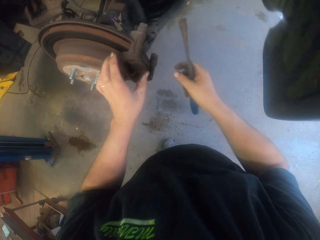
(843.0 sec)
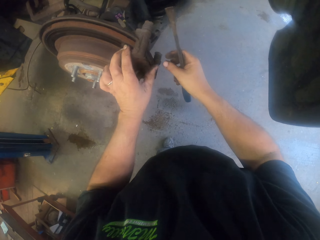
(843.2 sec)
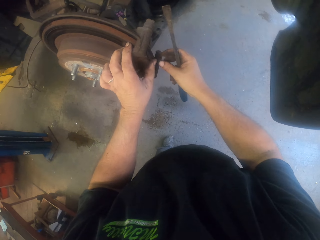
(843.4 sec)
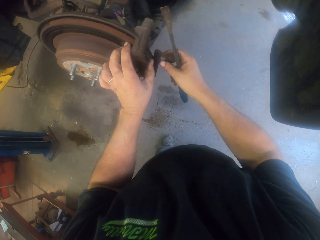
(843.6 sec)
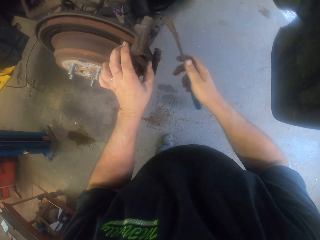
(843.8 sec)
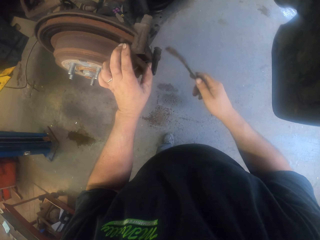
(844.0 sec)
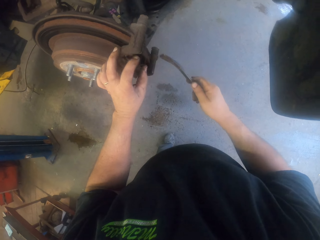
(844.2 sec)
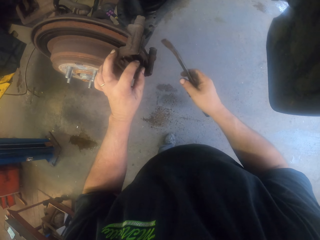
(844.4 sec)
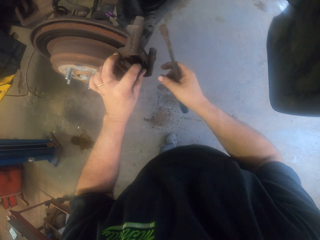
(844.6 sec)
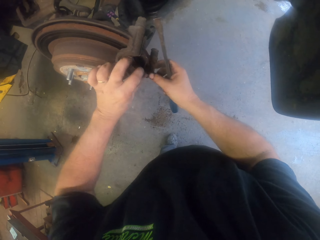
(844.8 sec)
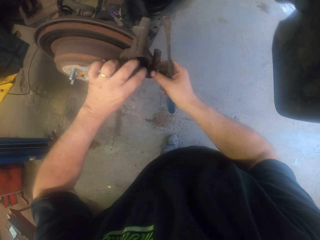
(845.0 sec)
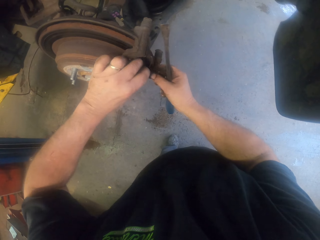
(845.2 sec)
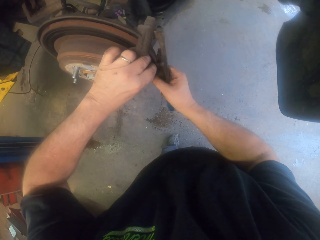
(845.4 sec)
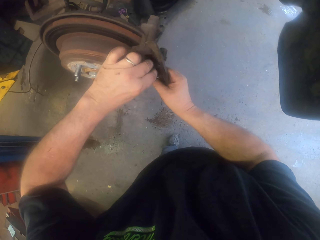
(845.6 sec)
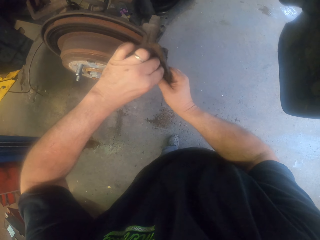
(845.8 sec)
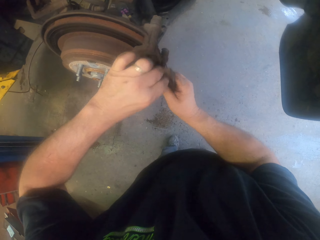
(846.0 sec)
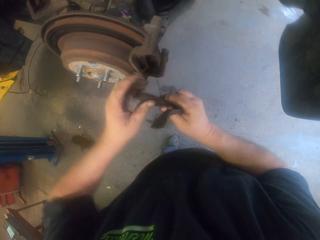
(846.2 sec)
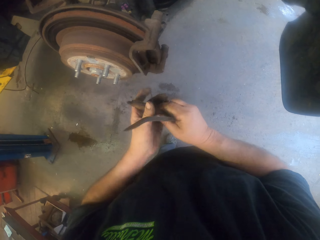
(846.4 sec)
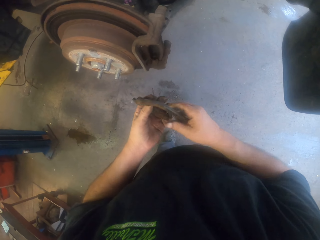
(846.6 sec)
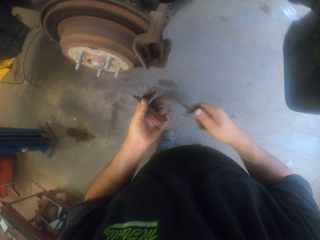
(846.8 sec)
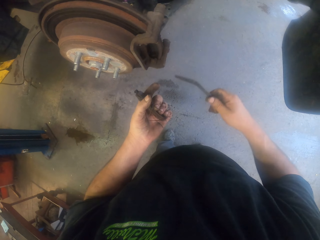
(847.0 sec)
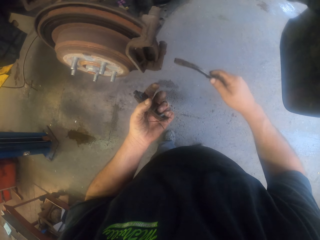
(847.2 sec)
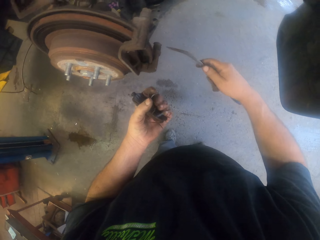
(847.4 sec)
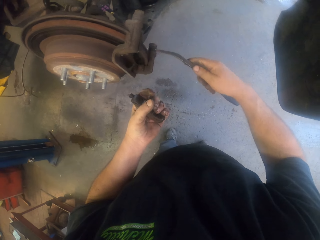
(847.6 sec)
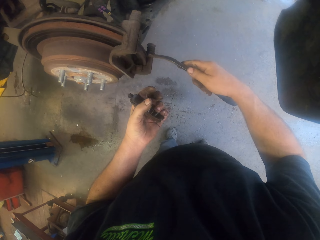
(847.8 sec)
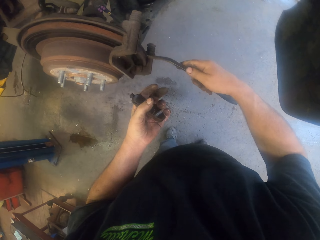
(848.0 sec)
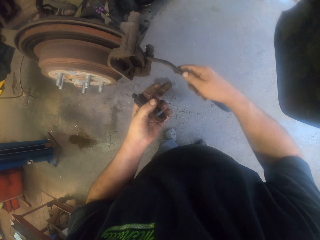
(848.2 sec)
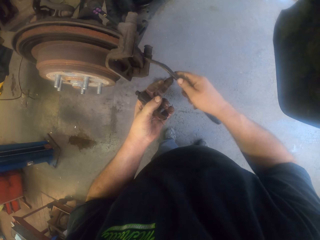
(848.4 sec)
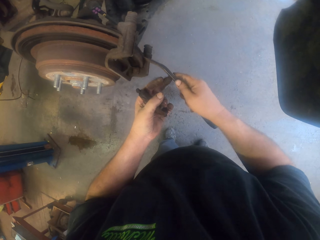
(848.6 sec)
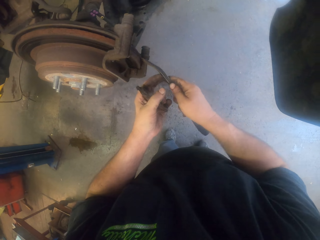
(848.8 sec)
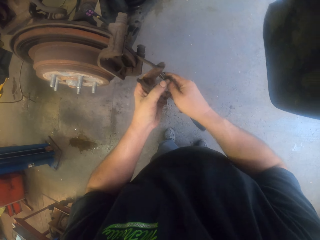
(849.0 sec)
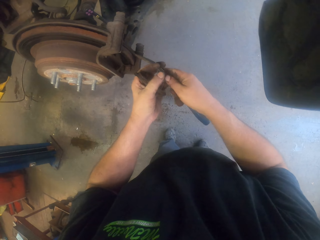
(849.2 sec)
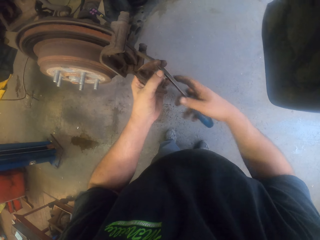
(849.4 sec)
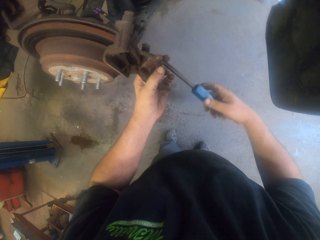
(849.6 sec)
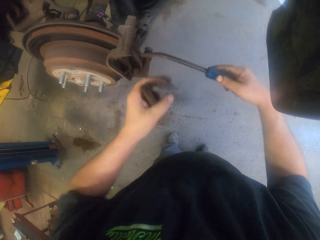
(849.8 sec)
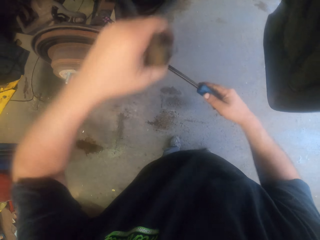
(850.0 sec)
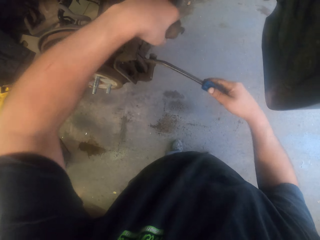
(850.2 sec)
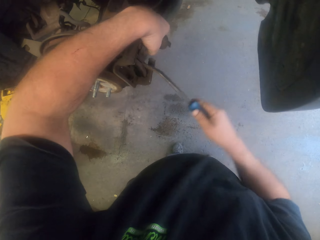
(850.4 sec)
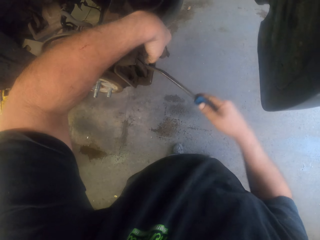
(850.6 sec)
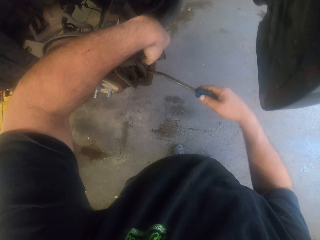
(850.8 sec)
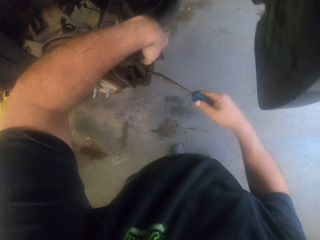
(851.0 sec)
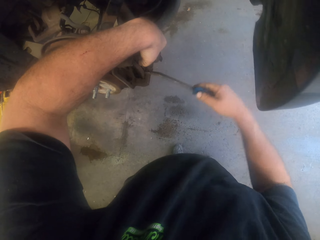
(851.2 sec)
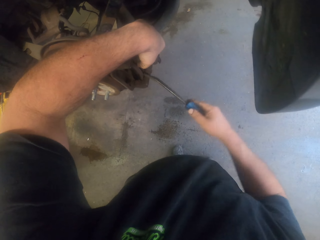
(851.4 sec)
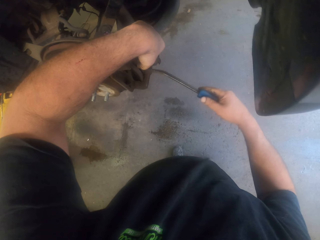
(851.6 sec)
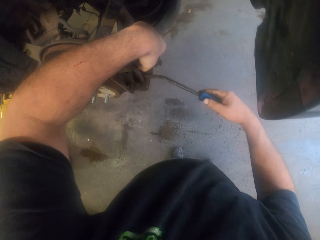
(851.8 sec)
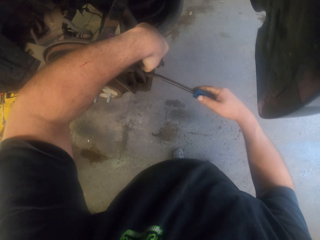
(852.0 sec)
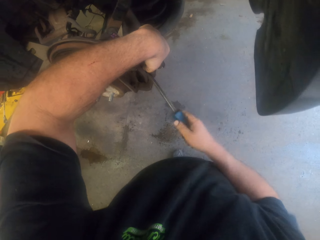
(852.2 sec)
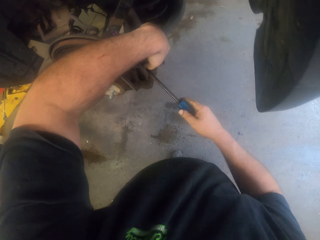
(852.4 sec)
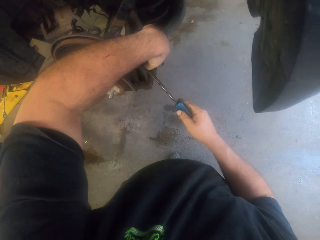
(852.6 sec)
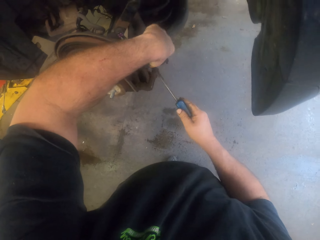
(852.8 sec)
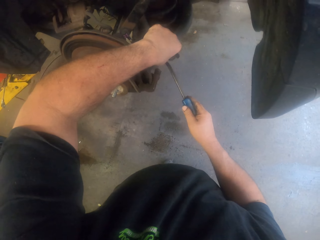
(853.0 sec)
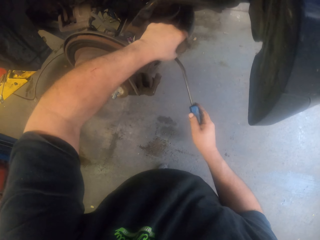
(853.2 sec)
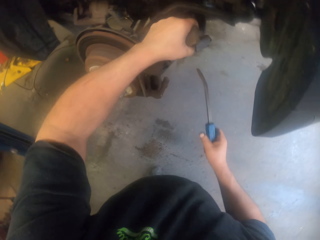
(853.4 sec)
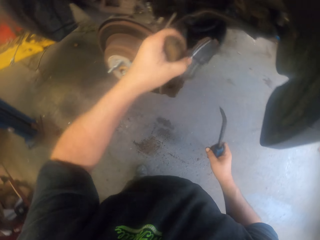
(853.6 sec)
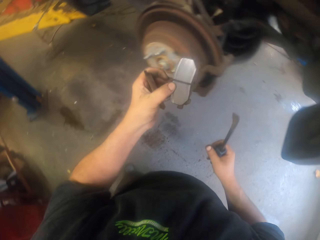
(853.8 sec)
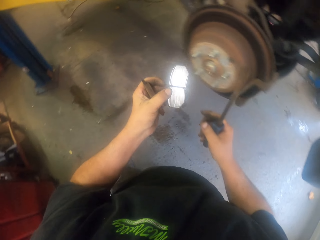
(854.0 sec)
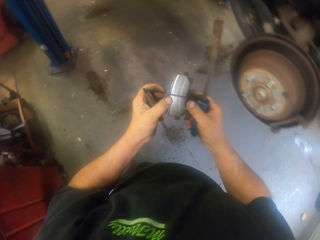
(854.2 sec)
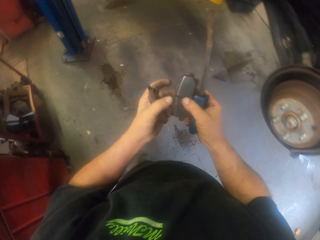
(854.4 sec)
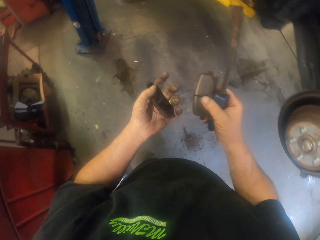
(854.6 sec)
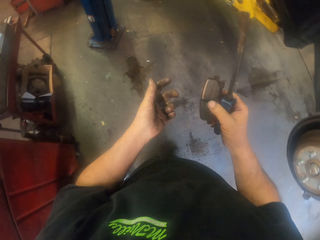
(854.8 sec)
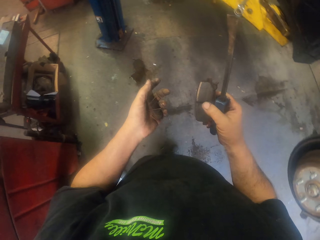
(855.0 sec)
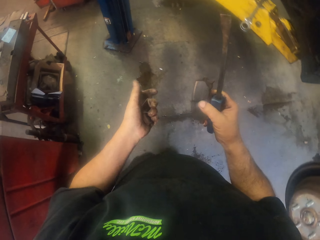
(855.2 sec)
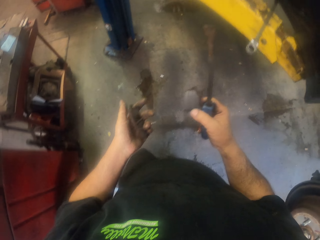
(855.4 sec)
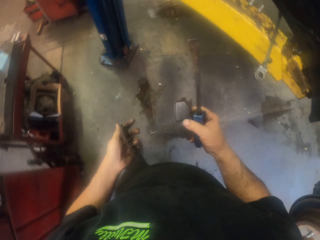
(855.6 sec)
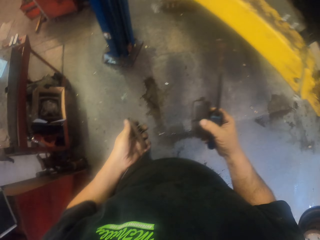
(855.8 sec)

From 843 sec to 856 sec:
The camera wearer passes the pry bar tool to the right hand. They remove a brake pad. They remove another brake pad on the wheel. They hold a metal. They pass the brake pads to the right hand.

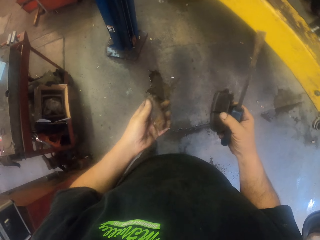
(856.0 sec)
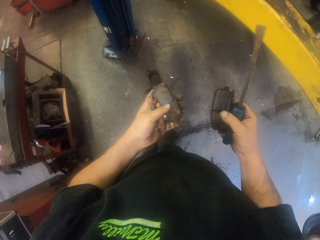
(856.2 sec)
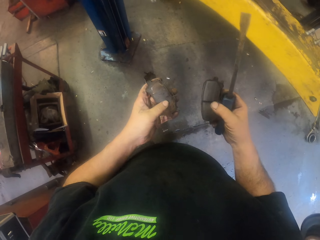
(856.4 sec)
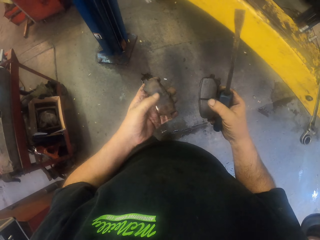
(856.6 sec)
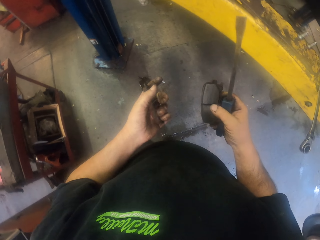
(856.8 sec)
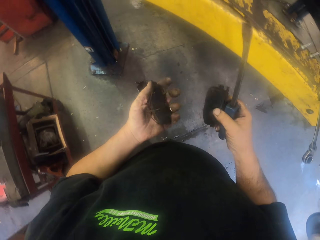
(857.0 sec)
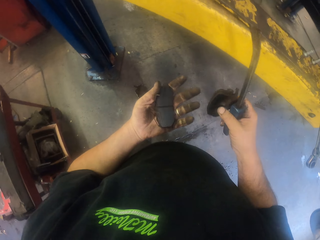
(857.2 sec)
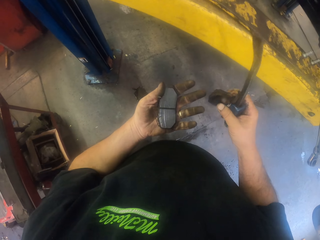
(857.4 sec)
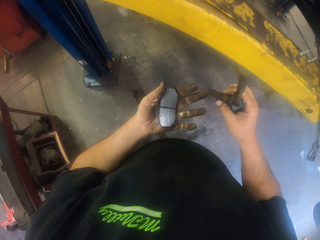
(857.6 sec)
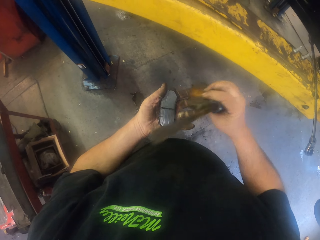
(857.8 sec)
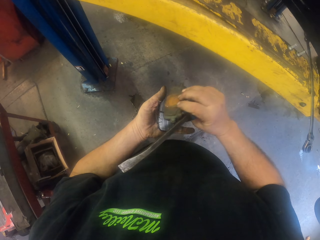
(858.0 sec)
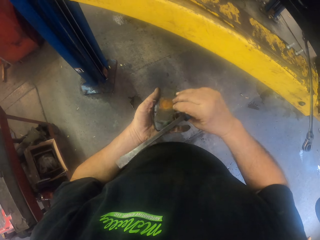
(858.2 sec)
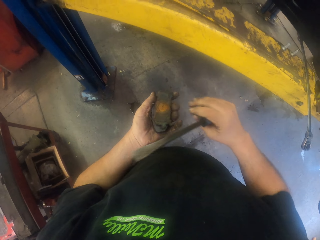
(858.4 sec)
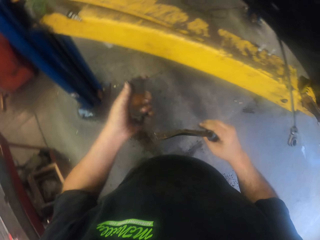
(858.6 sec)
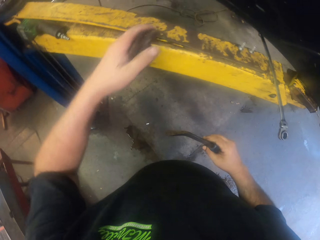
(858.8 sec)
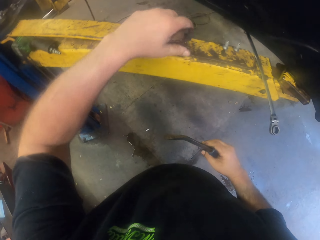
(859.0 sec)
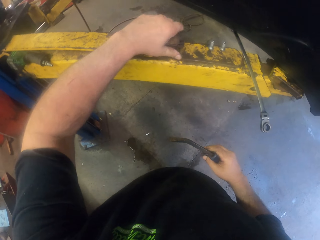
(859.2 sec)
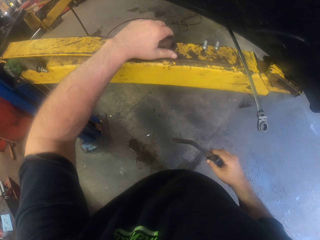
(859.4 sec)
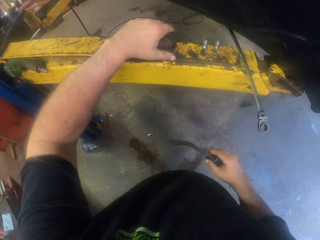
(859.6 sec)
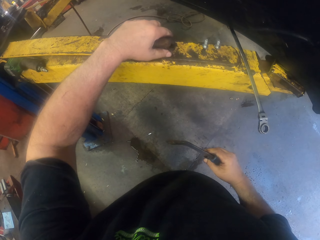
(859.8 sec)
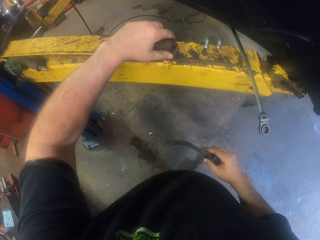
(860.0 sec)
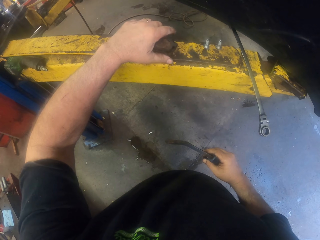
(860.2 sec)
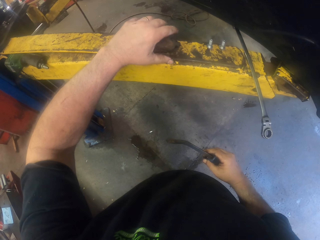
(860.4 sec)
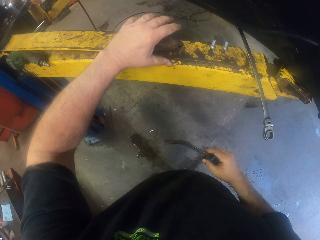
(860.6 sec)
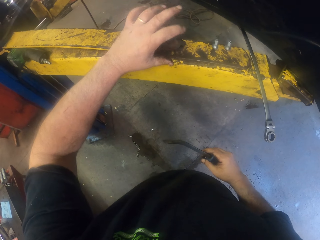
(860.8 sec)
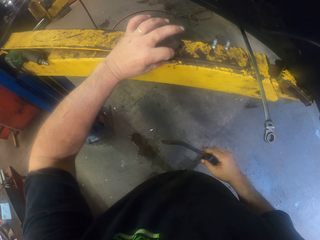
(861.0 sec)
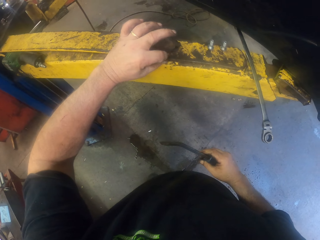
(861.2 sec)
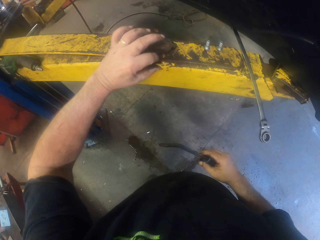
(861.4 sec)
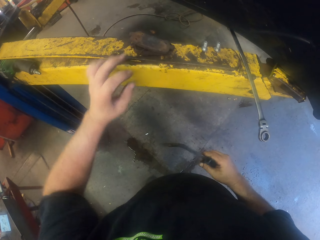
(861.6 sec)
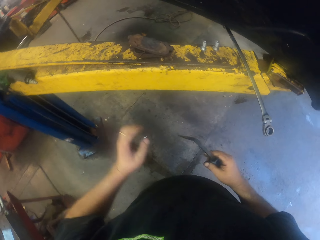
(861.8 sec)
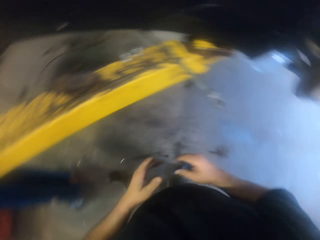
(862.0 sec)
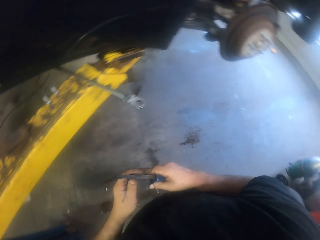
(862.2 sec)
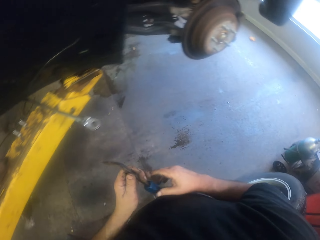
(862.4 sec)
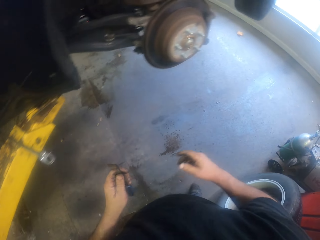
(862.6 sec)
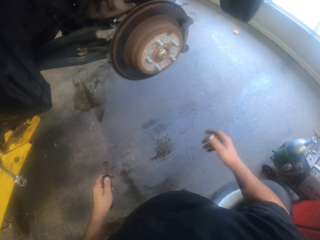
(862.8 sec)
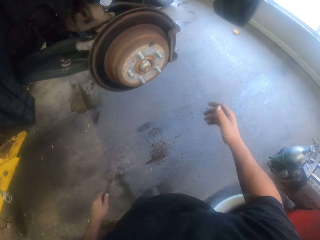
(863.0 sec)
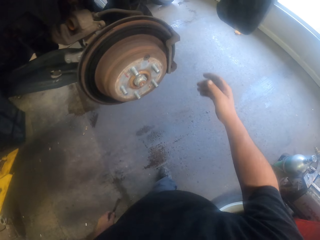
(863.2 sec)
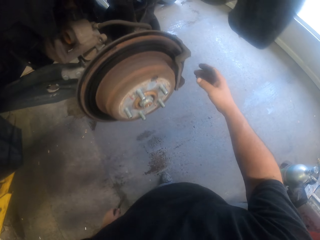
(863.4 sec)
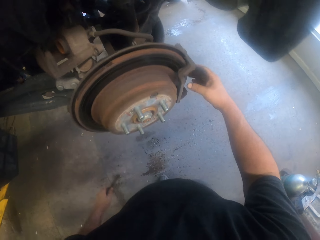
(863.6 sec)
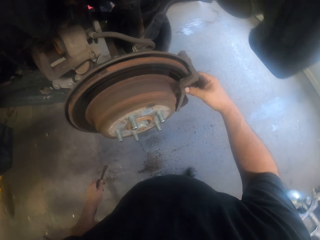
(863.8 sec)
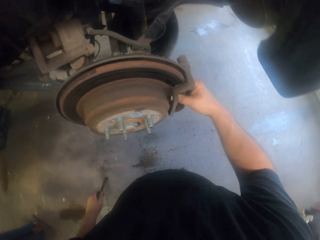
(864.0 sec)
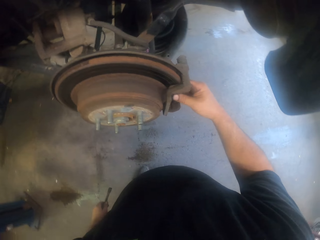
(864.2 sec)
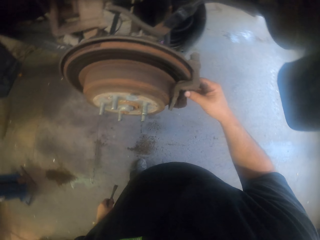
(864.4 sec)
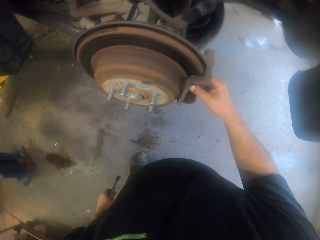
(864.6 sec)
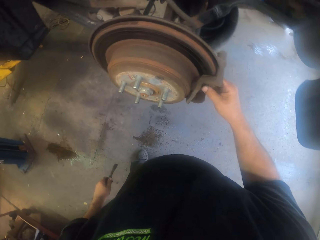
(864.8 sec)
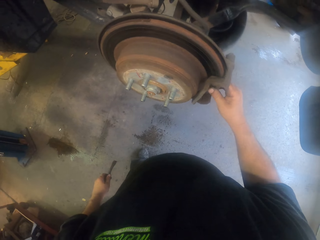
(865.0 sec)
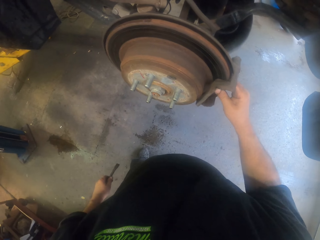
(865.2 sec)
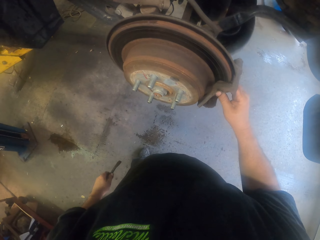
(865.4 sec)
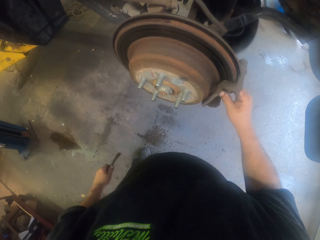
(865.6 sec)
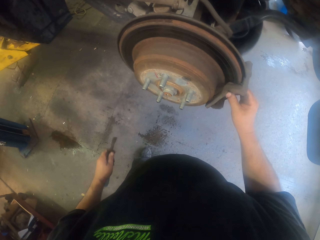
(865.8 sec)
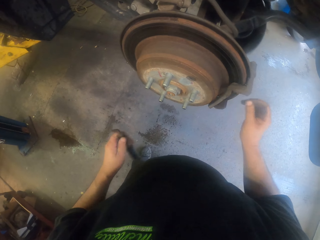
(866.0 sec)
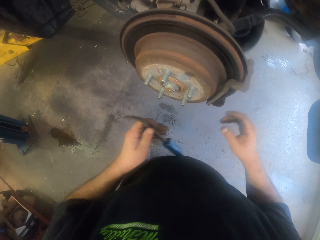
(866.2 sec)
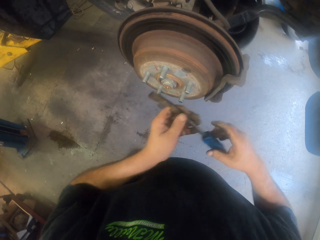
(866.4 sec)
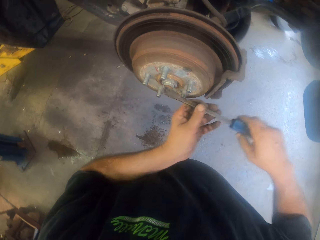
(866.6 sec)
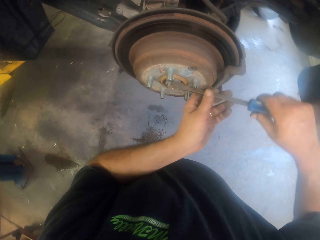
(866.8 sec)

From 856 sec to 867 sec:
The camera wearer walks around. They look at the brake pads. They pass a brake pad to the left hand. They hold a metal. They put the brake pads on a metal. They pass the pry bar tool to the left hand. They touch the wheel disc. They hold a metal on a metal on the wheel. They rotate the wheel disc.
